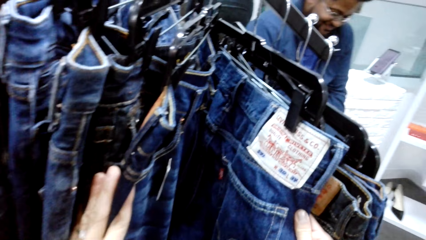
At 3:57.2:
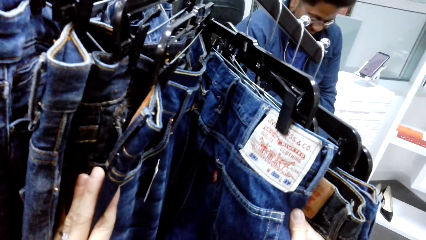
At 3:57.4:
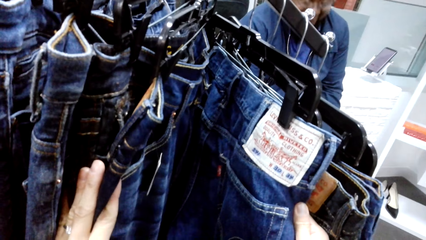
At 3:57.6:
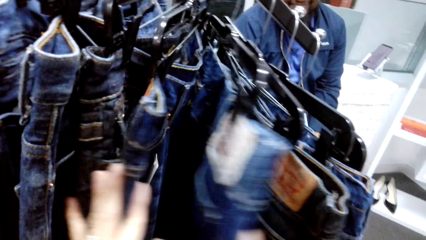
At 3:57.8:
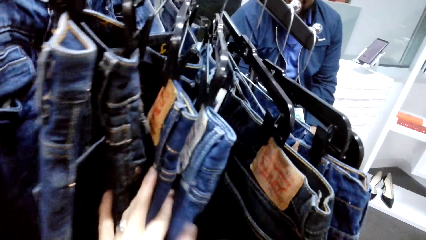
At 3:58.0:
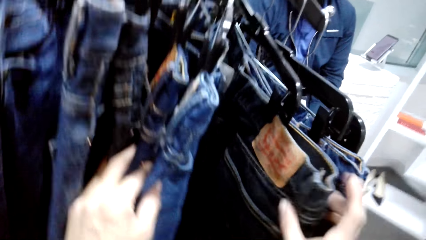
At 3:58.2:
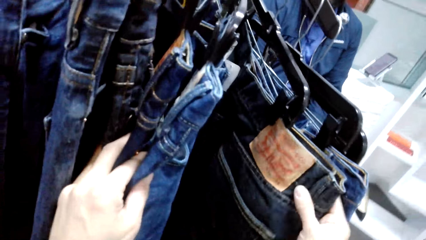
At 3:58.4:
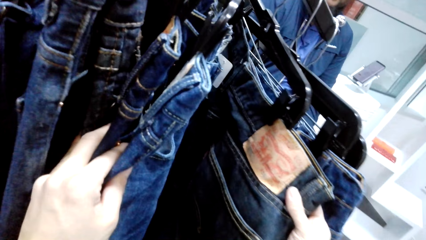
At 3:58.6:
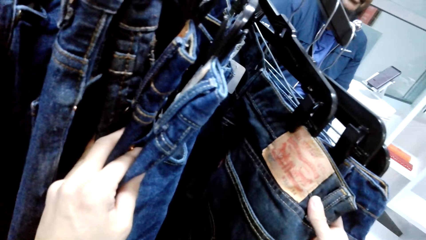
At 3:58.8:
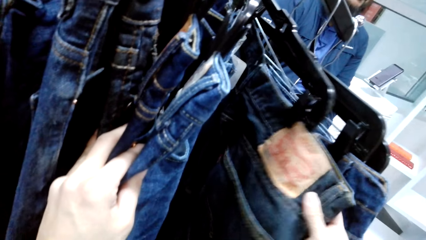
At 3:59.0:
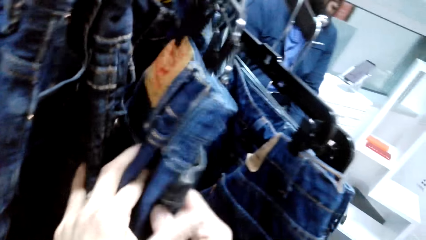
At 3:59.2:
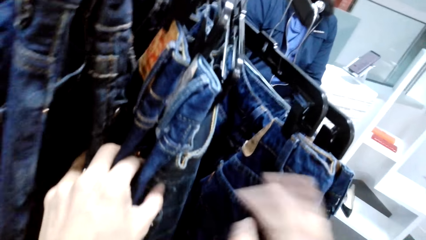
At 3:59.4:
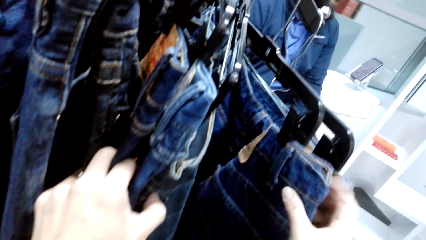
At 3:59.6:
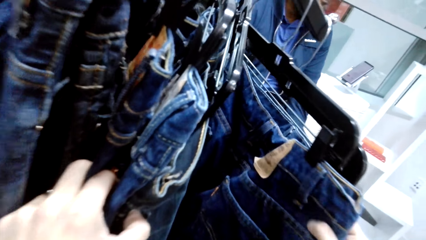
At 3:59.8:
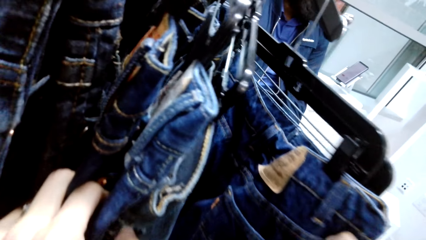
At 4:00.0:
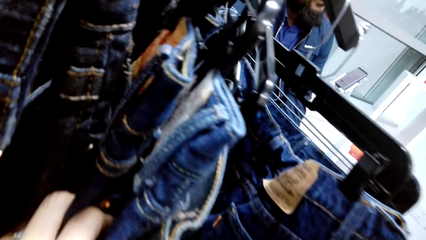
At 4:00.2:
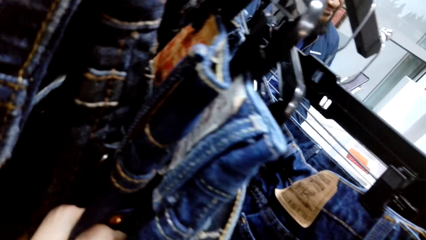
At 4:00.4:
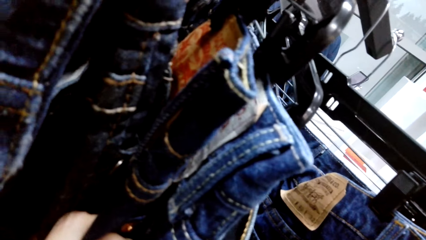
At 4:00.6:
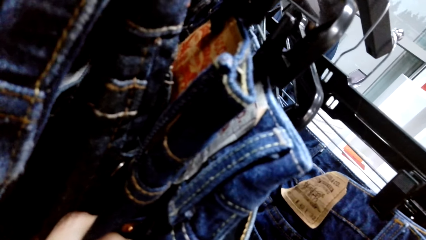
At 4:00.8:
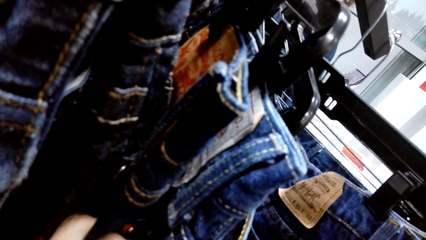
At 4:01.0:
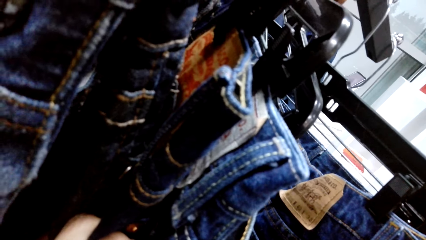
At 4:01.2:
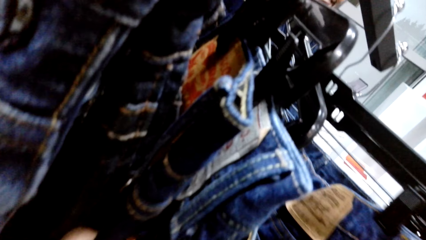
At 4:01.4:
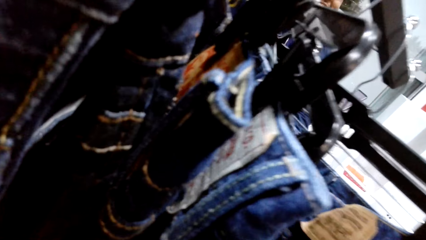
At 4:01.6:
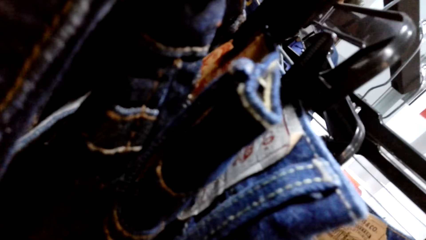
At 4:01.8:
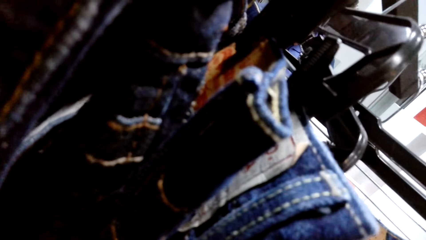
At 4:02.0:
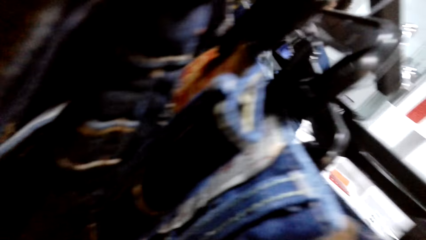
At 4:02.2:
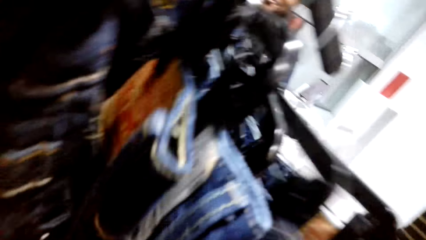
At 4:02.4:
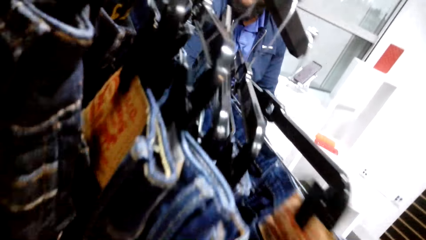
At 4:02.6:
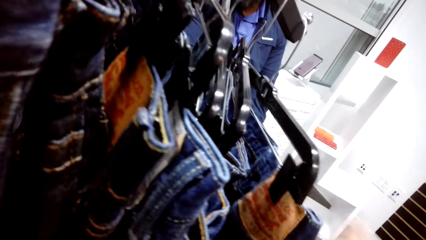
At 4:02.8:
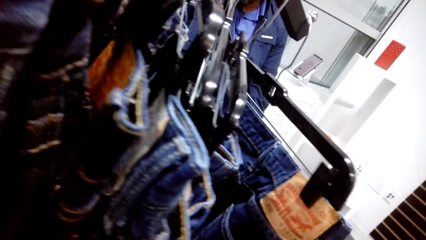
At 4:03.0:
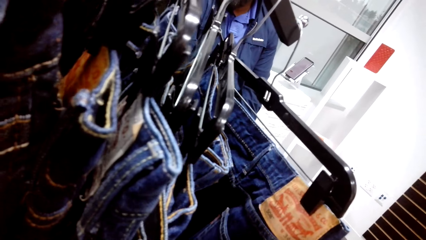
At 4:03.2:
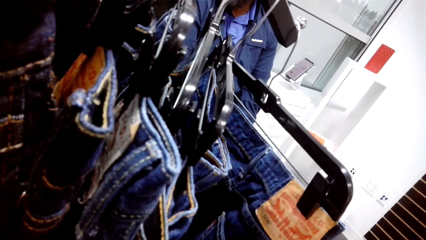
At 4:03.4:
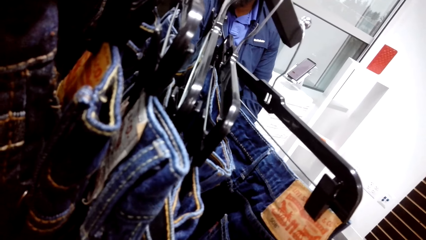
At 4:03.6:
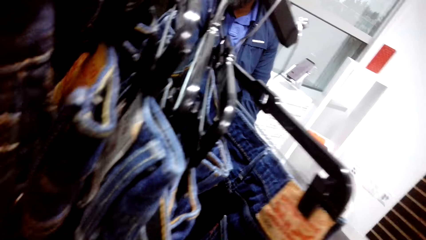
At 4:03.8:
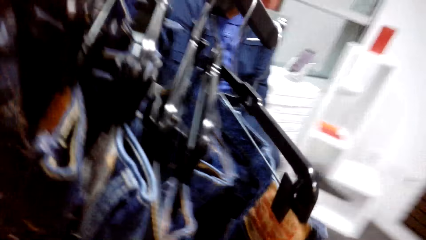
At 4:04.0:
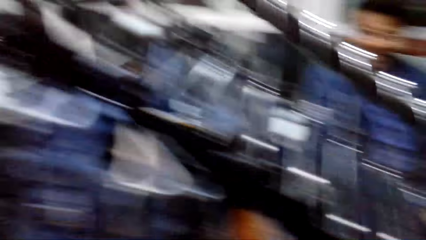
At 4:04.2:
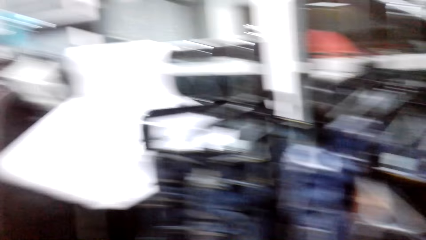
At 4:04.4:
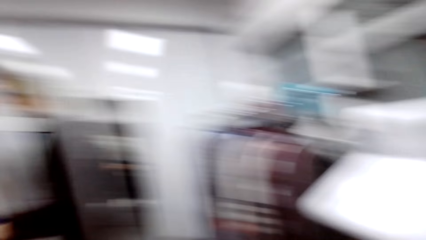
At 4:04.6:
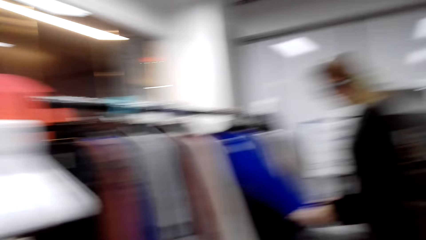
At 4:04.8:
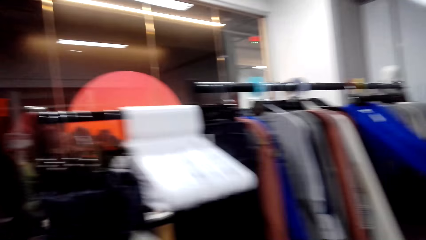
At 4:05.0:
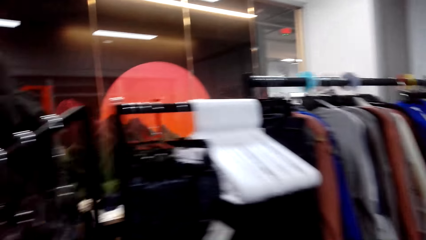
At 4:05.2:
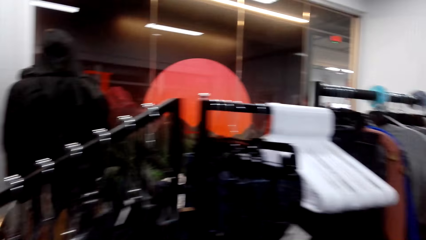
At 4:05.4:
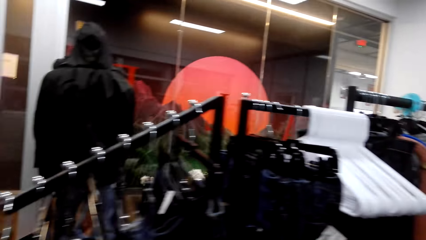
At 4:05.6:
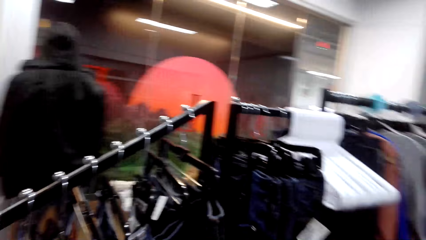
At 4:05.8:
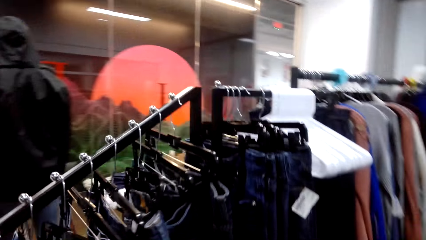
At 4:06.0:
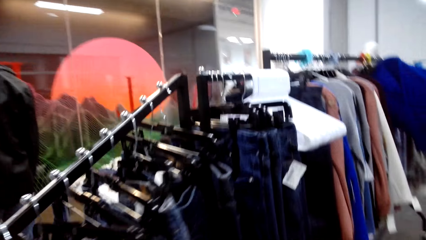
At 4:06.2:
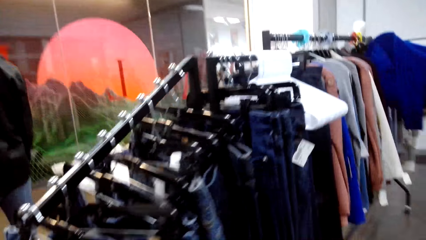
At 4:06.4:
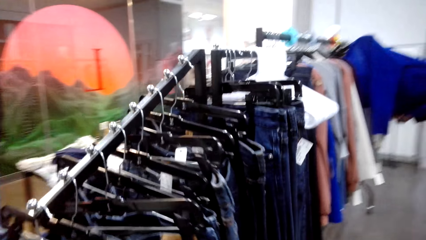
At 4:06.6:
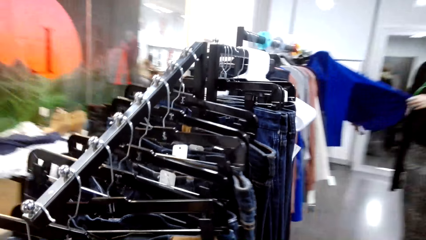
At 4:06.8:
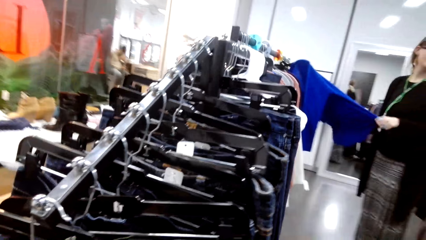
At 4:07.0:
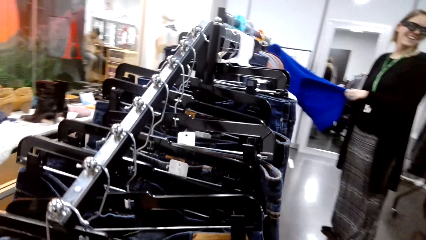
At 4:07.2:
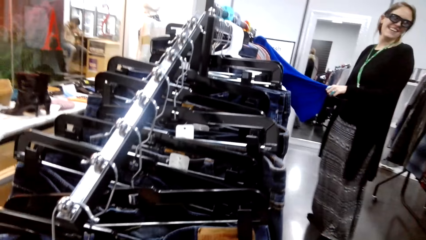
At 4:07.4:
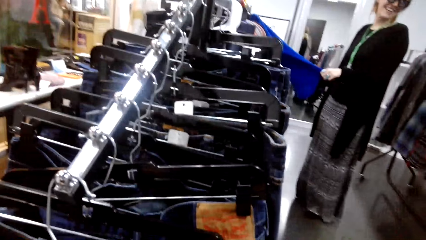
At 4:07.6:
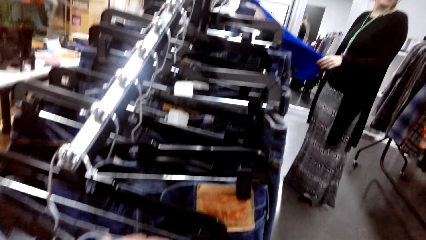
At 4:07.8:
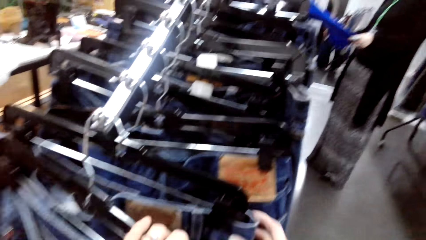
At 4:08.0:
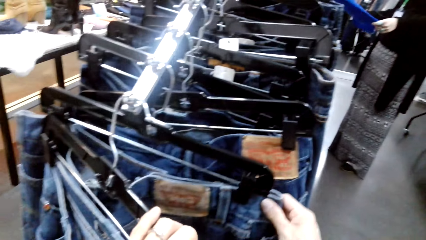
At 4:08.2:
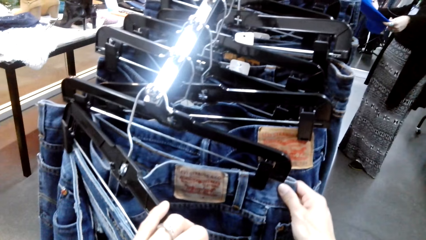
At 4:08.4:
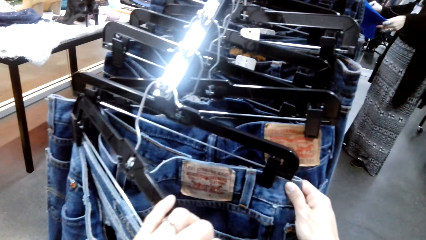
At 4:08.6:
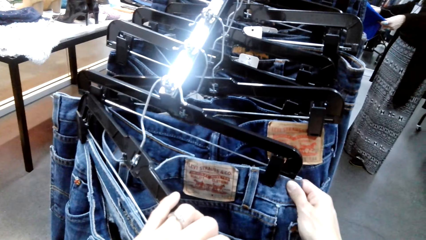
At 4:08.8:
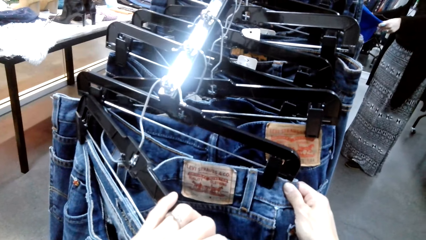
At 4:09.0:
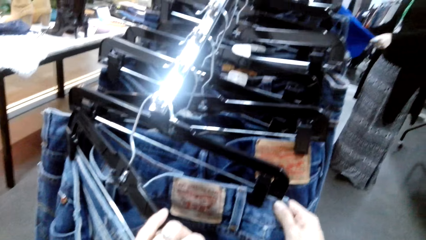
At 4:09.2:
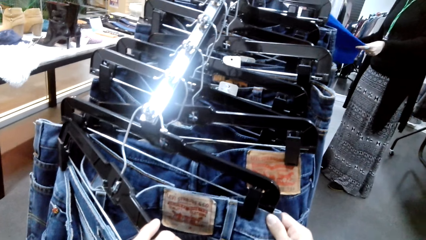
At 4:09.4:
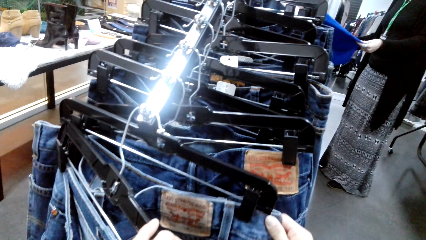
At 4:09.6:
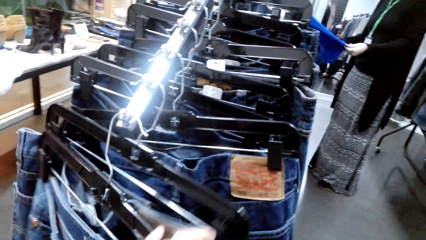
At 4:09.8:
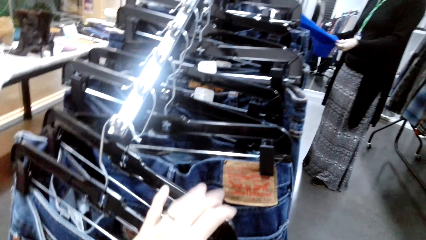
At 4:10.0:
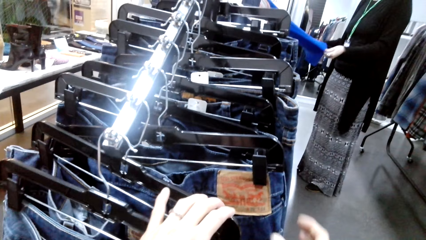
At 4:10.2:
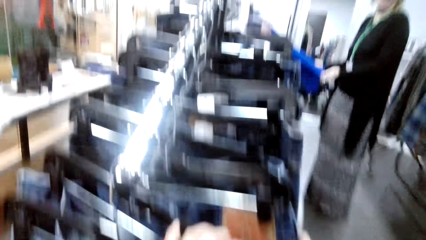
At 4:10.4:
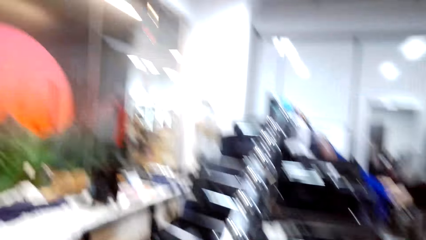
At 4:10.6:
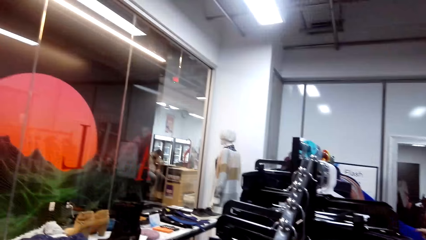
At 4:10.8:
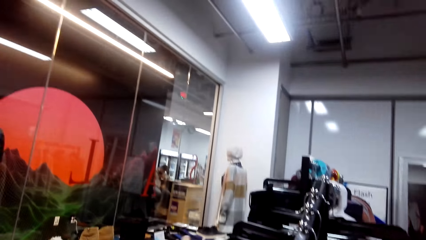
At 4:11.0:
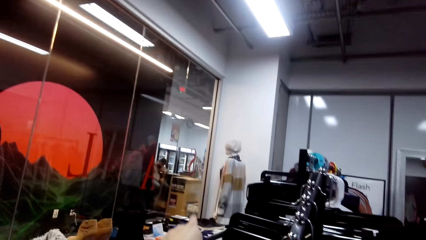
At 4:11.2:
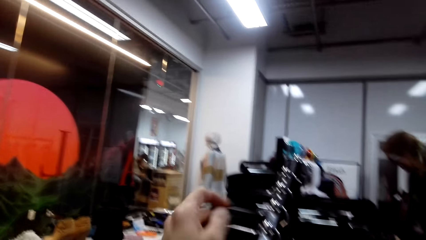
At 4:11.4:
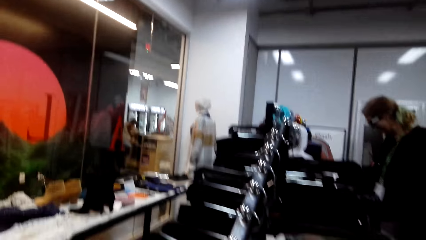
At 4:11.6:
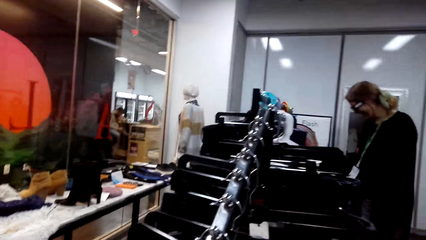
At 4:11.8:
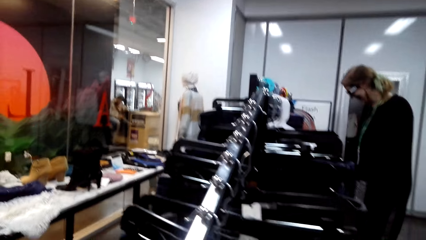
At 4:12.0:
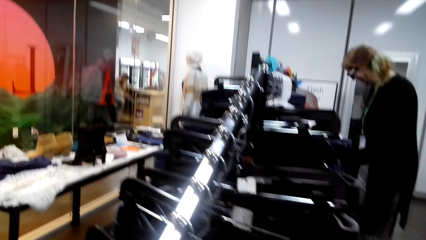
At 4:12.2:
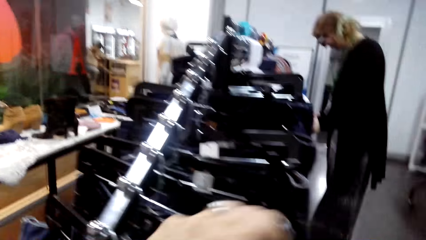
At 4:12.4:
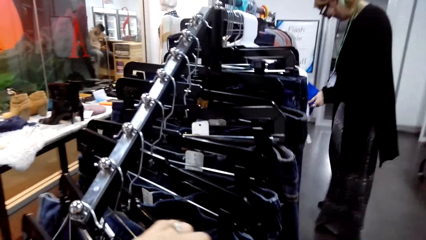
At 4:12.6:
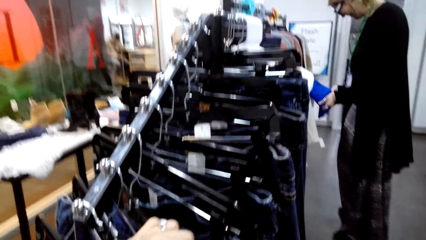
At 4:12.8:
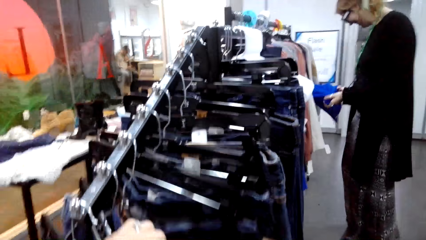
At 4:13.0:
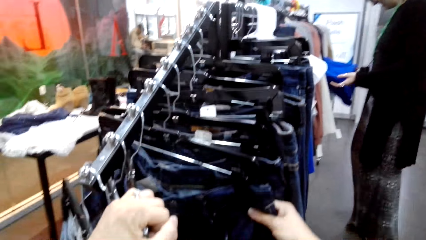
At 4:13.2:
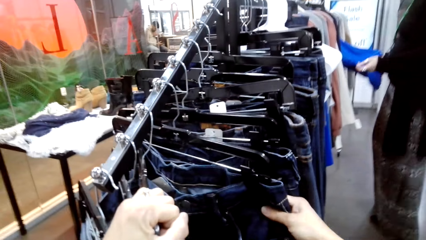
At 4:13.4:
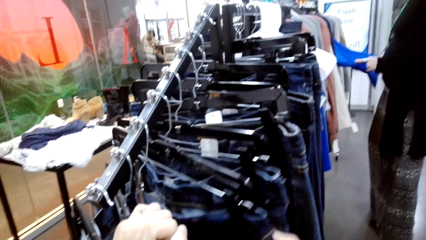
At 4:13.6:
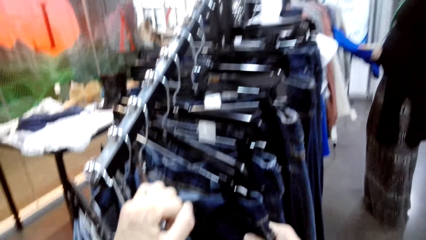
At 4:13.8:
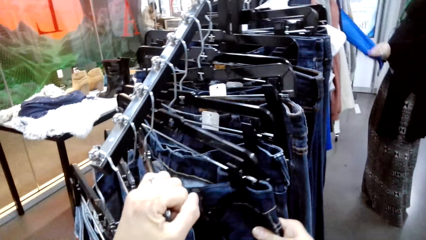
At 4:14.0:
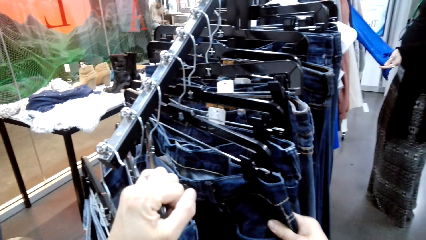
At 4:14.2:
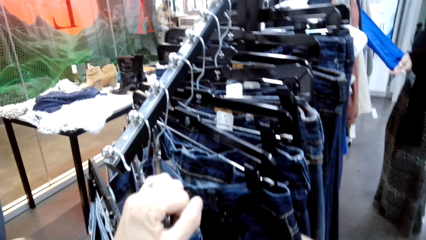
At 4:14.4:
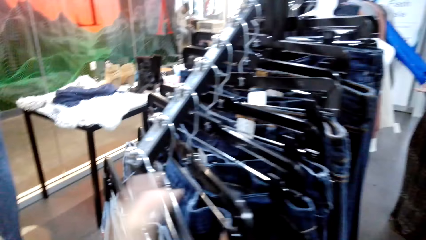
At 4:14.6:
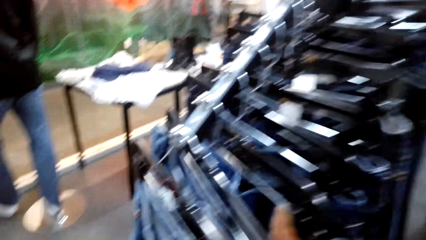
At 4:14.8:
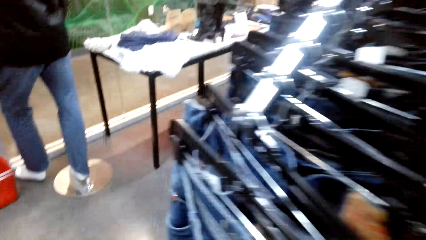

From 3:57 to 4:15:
The camera wearer talks. A man talks. A woman talks. The man talks.
